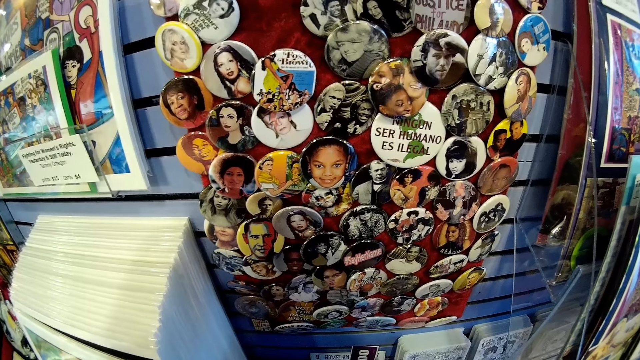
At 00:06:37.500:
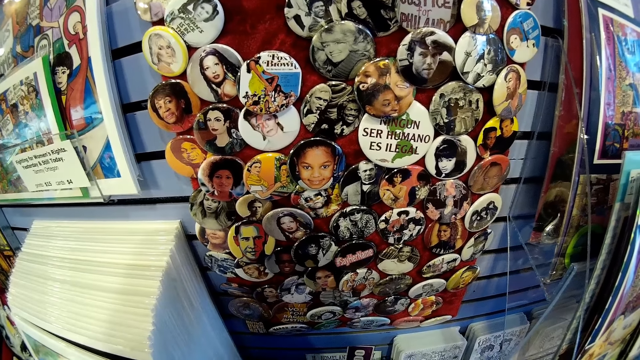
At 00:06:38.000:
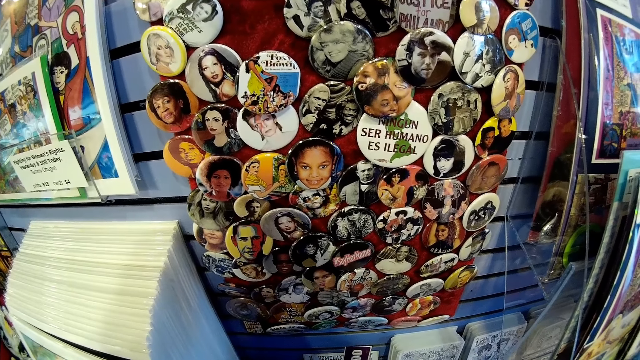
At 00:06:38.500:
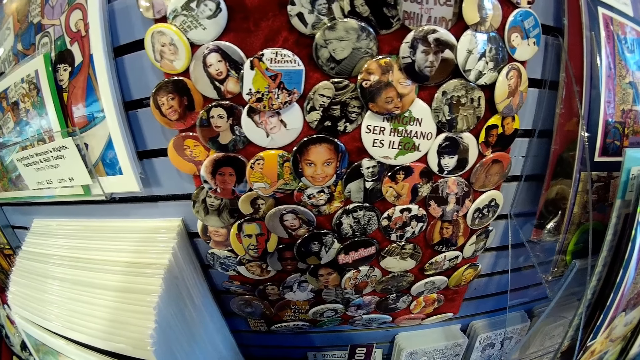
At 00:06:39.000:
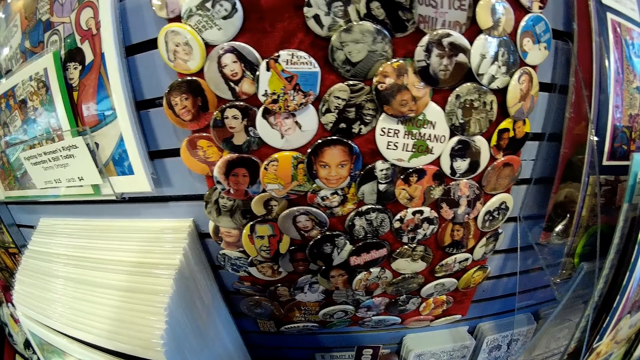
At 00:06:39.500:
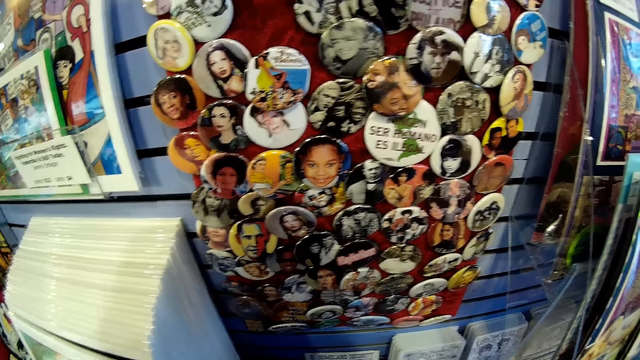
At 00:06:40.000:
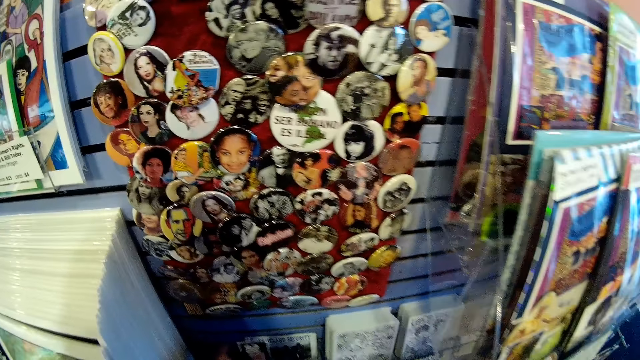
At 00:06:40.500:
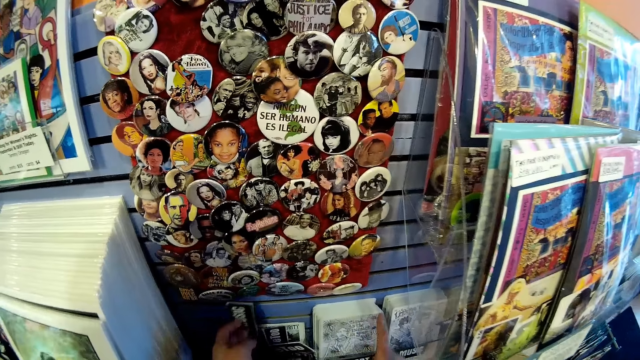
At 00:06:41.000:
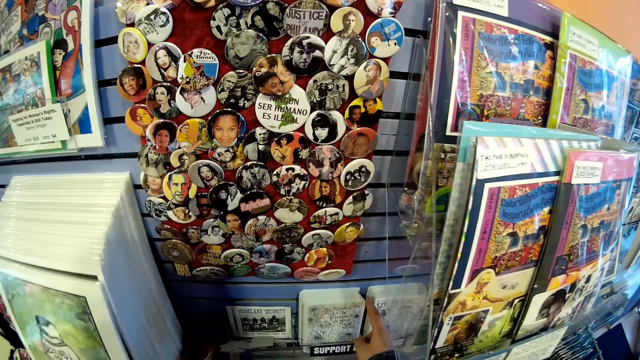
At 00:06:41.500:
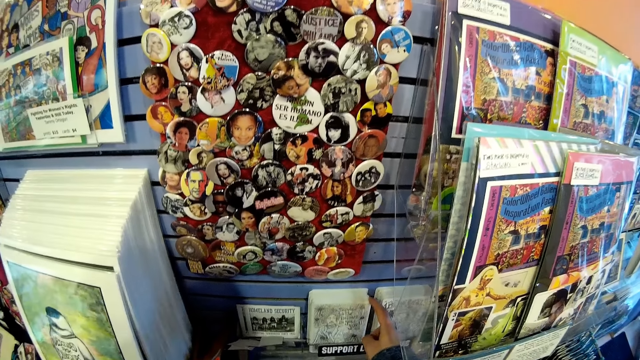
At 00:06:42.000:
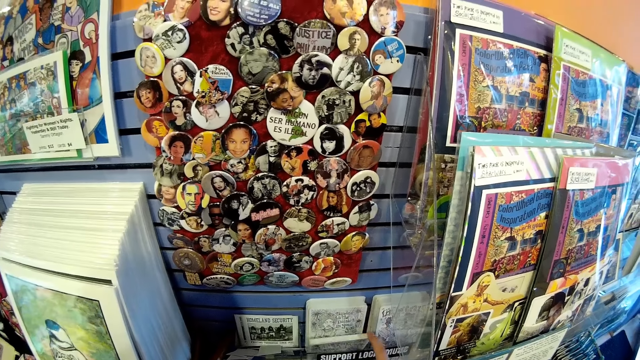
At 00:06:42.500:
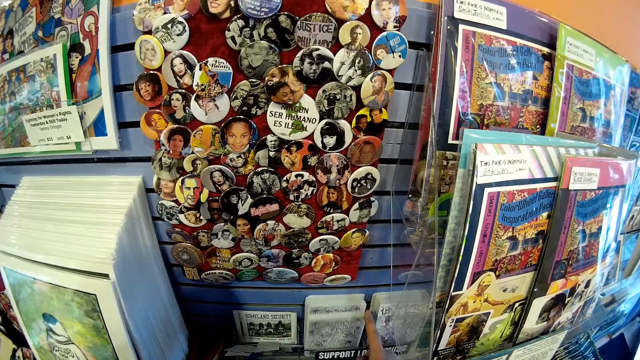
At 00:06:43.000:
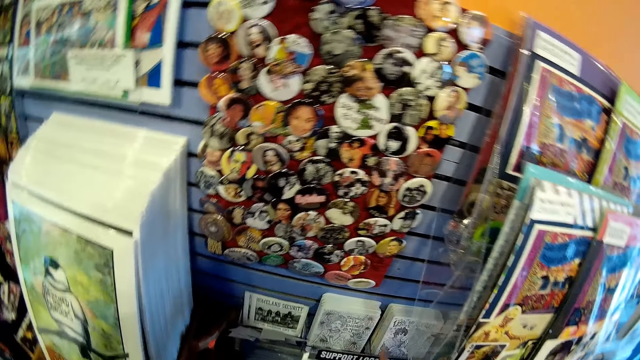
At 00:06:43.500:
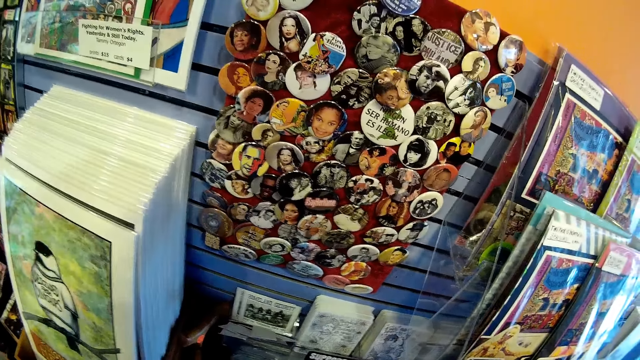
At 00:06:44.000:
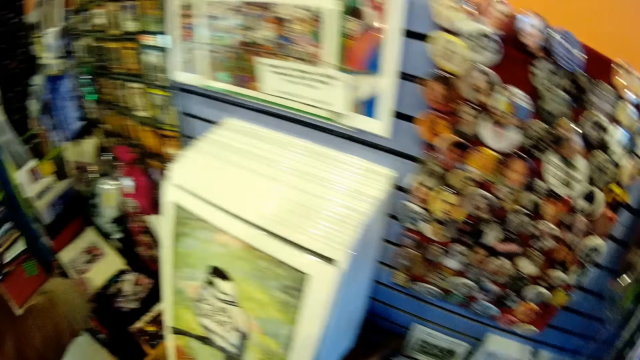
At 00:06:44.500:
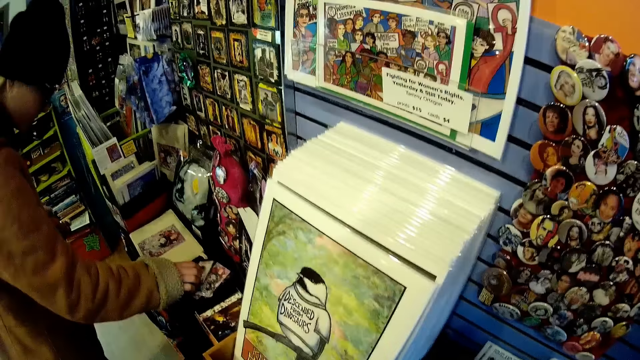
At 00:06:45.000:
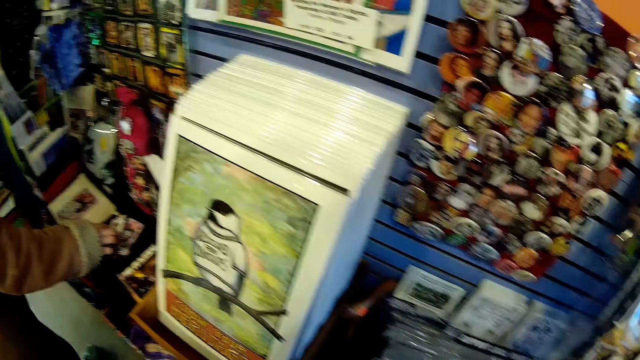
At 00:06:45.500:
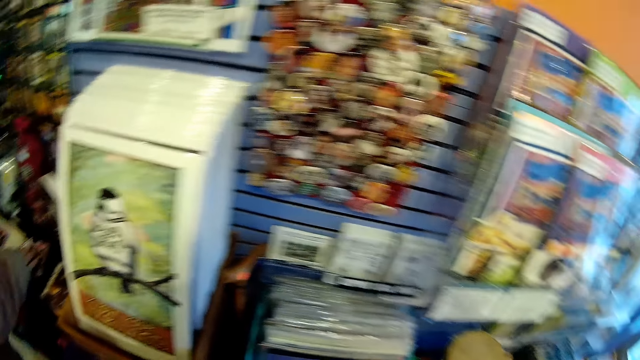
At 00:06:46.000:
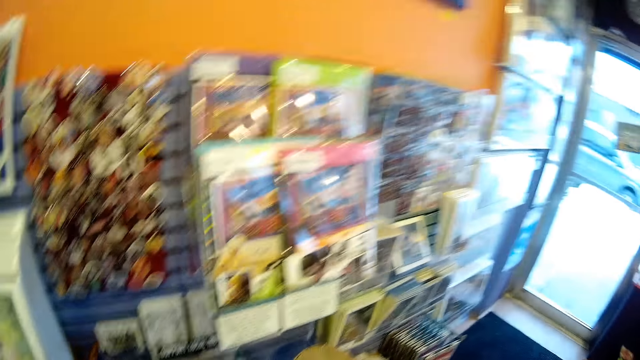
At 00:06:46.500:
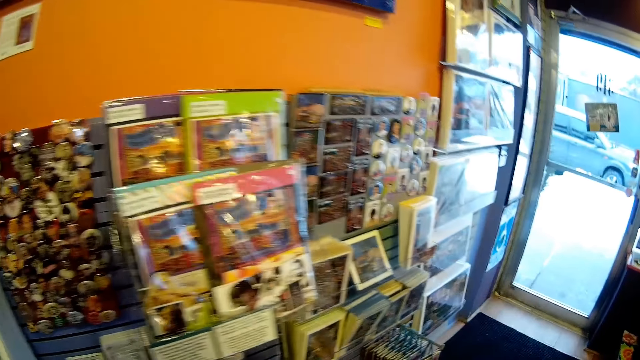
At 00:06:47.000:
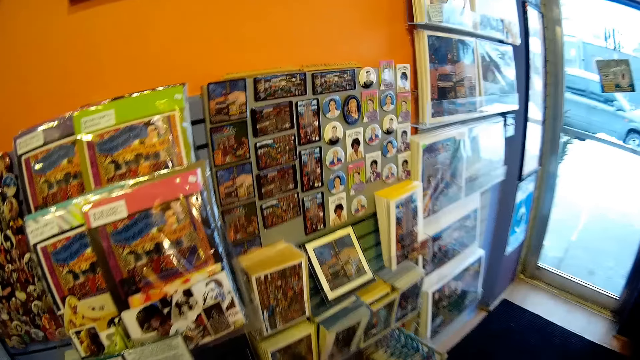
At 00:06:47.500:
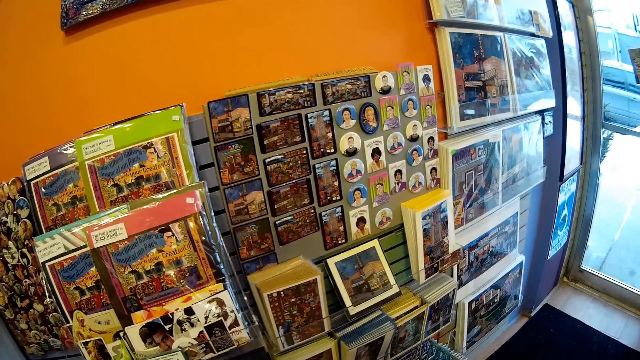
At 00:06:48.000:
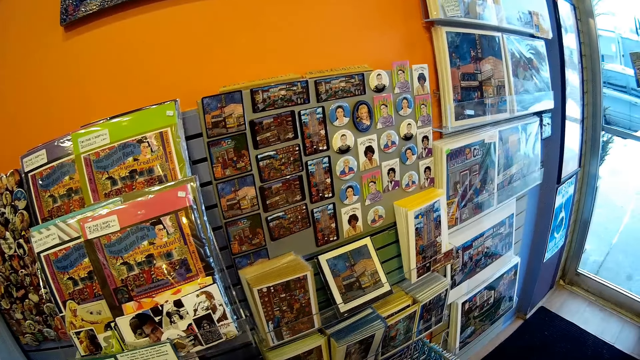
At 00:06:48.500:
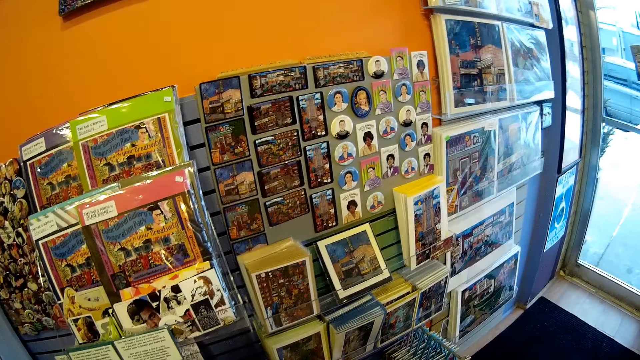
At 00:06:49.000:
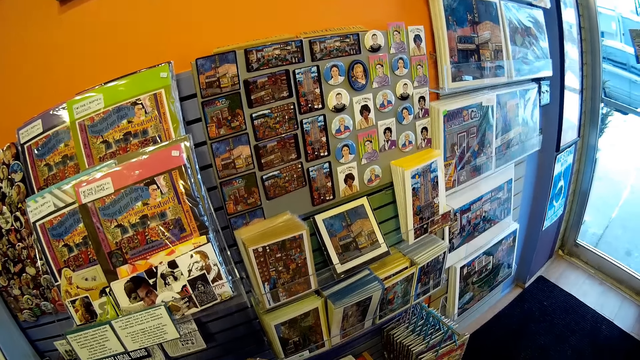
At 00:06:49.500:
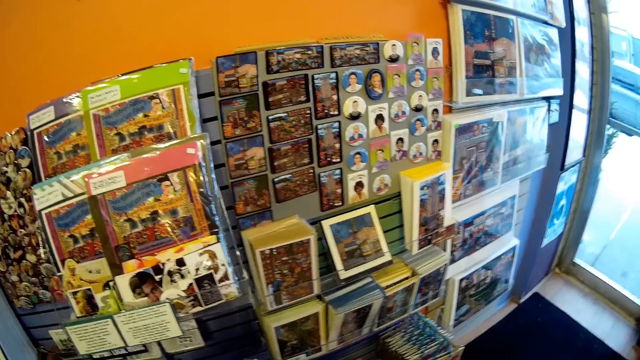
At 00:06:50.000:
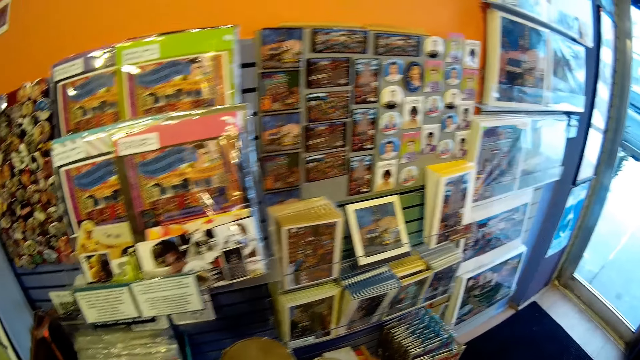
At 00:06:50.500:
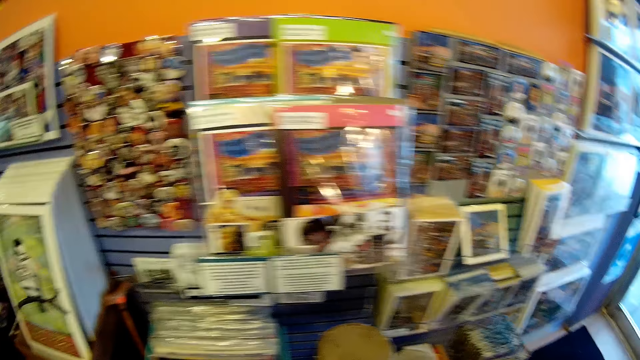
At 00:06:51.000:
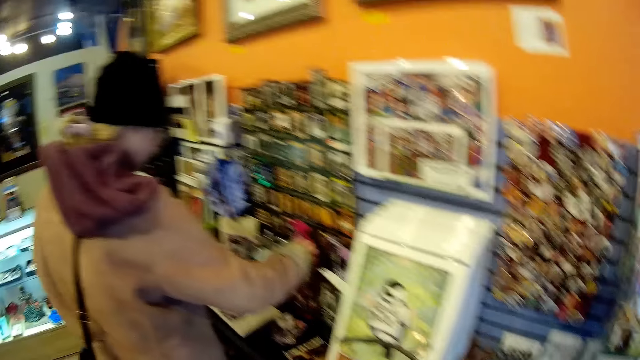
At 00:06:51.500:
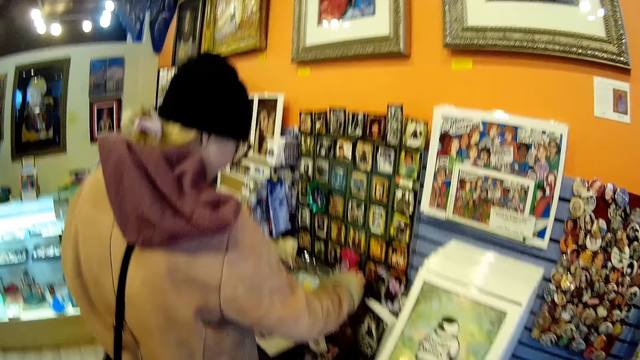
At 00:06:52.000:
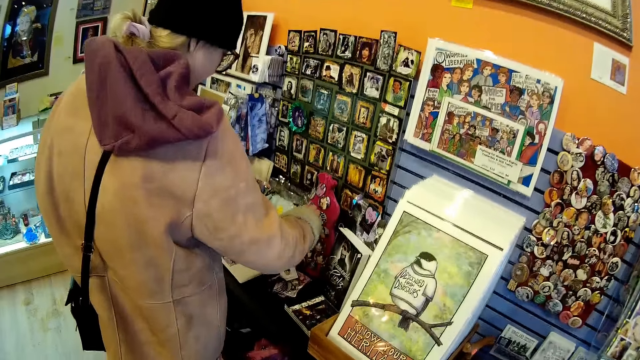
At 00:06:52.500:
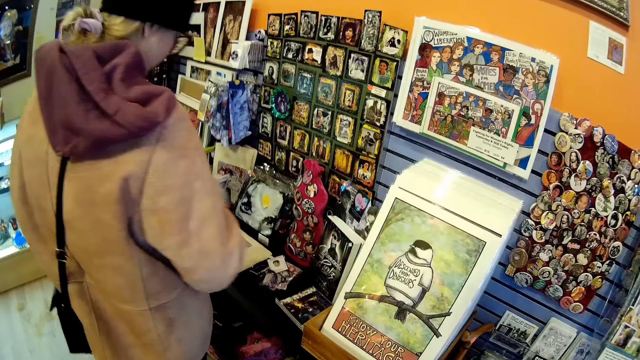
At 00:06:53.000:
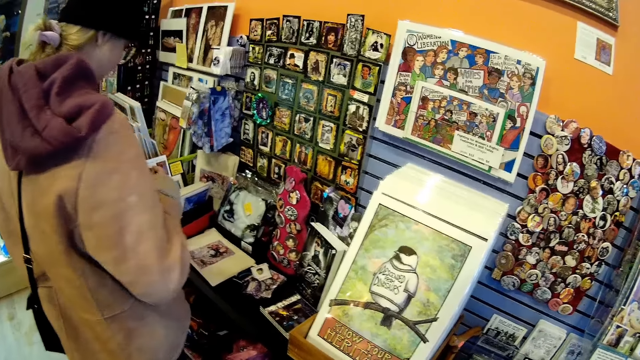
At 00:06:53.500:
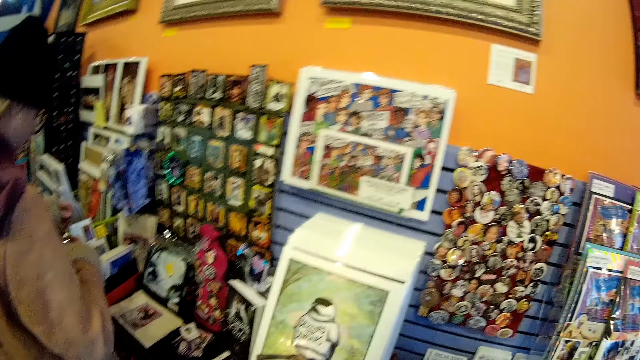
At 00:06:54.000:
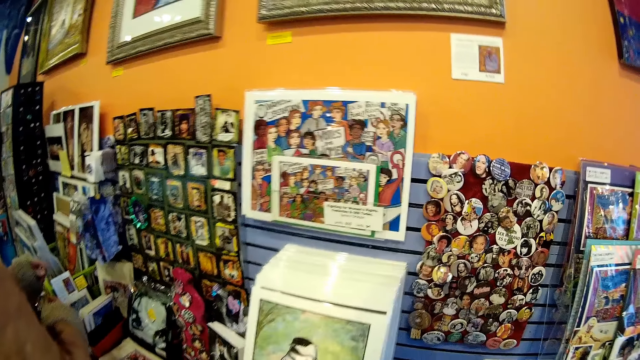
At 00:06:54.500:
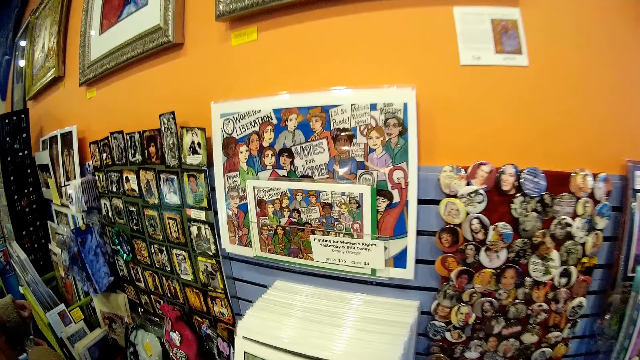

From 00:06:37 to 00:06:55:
The camera wearer views albums and art works on a frame wall. She checks art cards with her hands. She picks up the card, moves the cards and looks around. A lady touches the card and touches the wood carving. The lady looks around. The camera wearer moves the cards.

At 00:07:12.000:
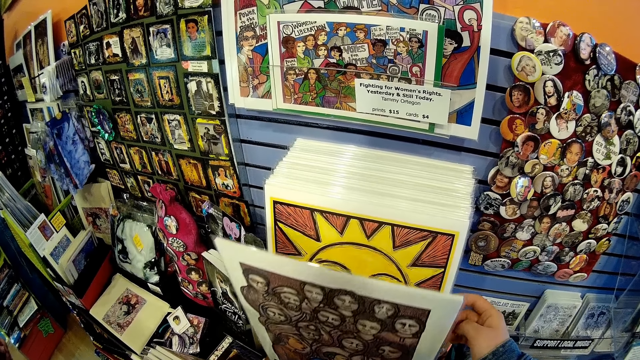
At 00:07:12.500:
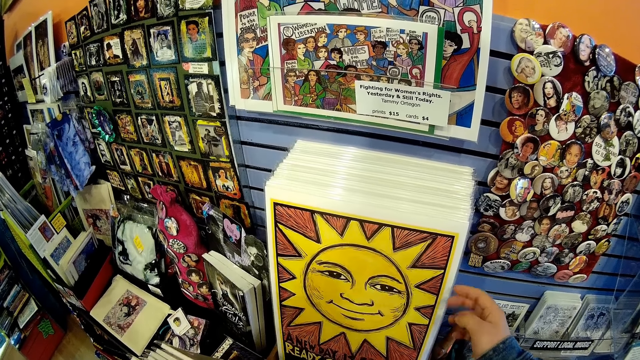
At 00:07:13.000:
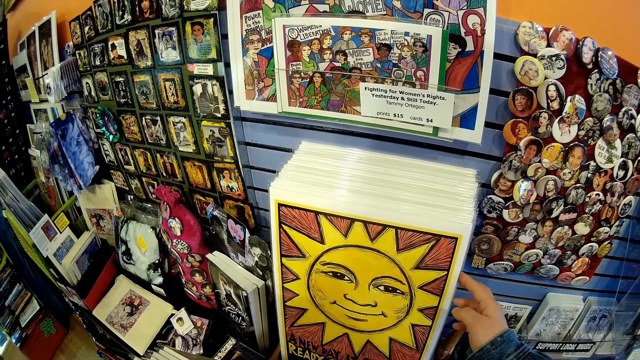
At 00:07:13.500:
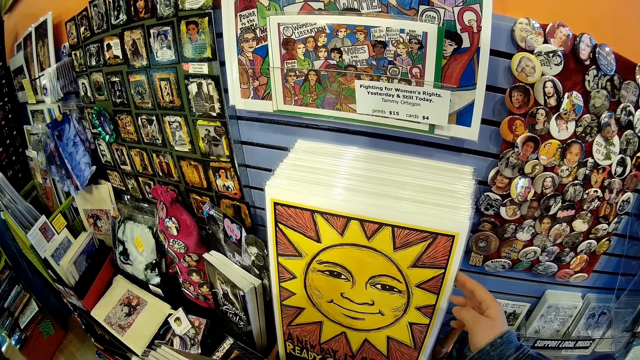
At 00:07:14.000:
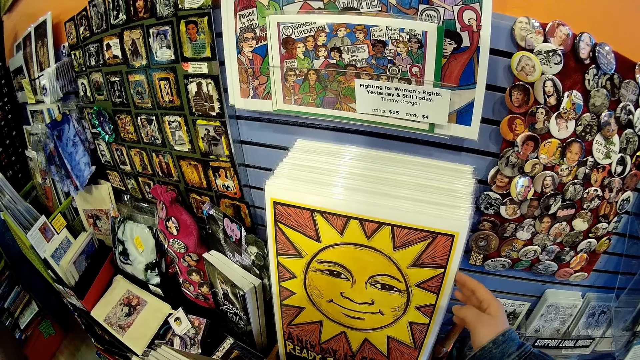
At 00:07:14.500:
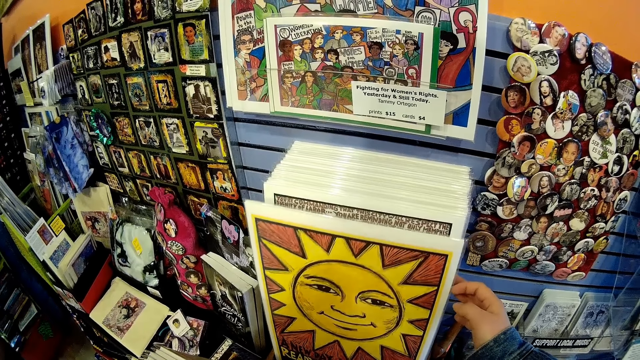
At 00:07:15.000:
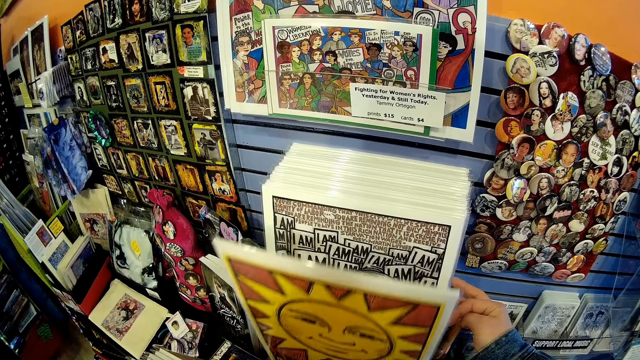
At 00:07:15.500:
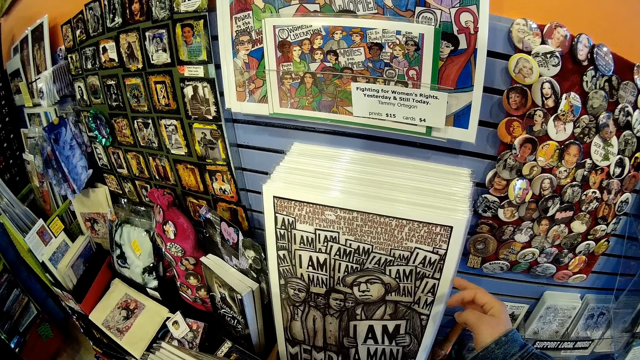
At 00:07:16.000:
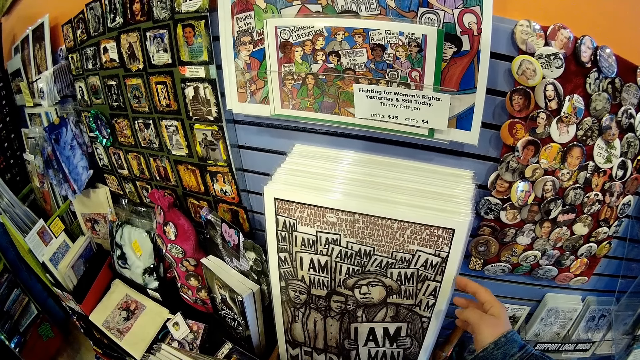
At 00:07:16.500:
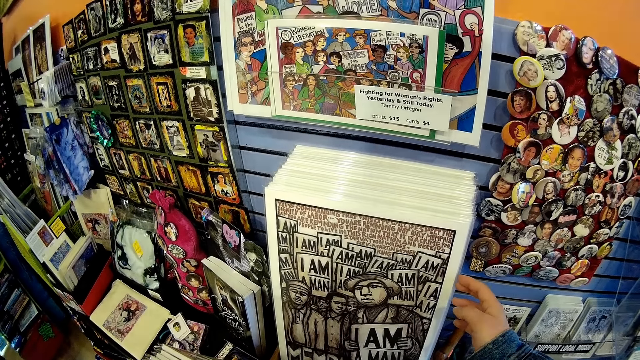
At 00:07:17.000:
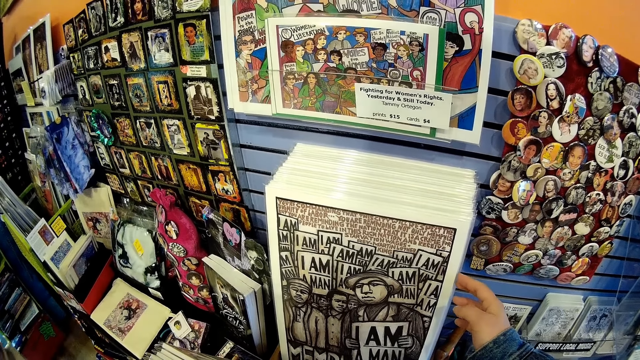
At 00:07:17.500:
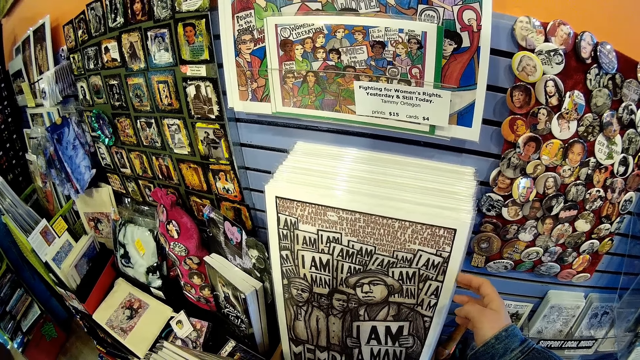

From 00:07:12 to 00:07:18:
The camera wearer moves the card. They look at the card.
